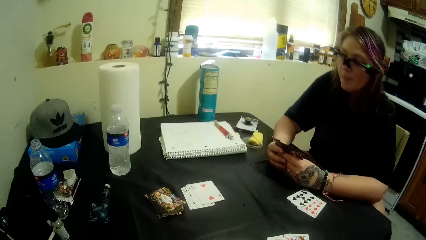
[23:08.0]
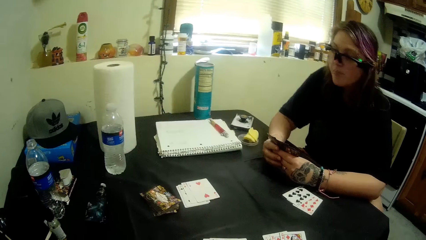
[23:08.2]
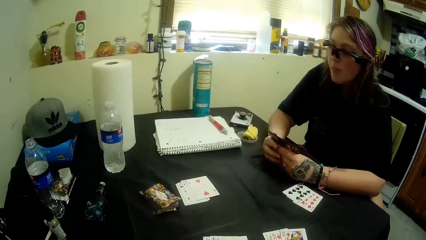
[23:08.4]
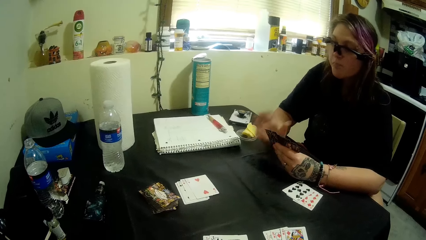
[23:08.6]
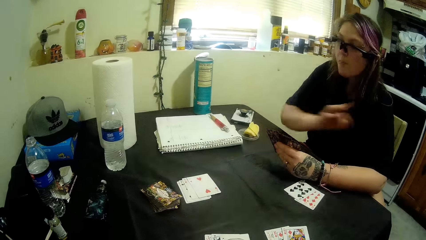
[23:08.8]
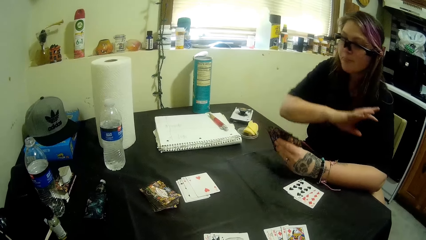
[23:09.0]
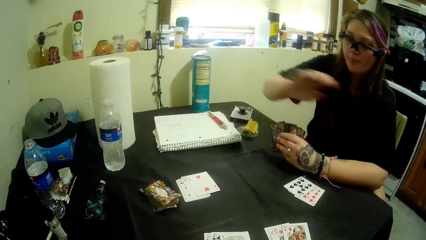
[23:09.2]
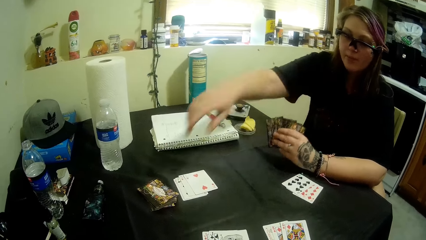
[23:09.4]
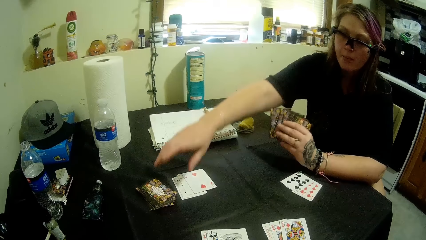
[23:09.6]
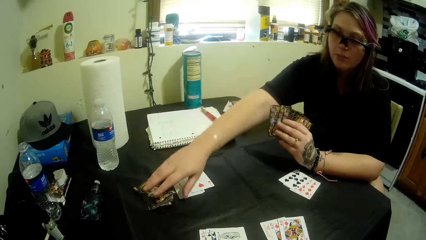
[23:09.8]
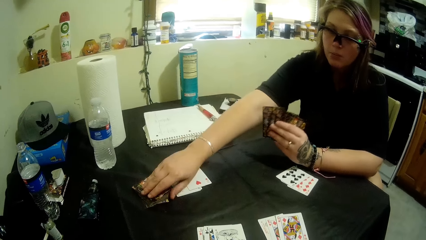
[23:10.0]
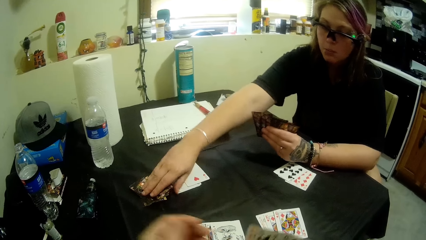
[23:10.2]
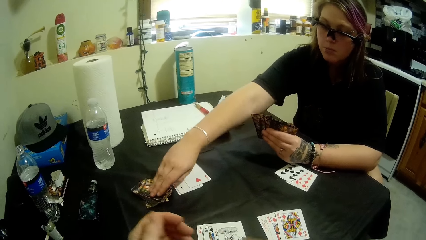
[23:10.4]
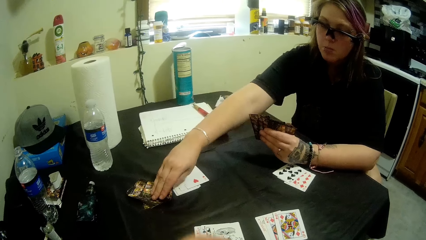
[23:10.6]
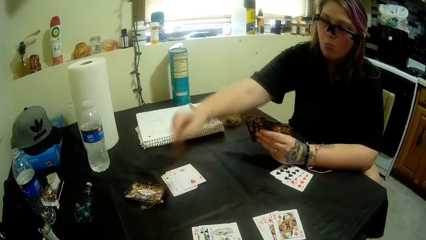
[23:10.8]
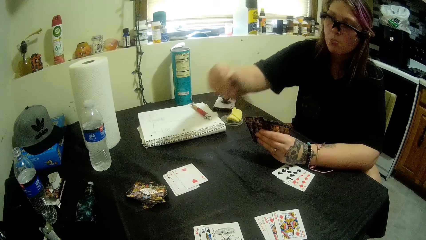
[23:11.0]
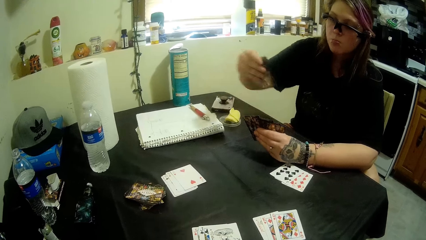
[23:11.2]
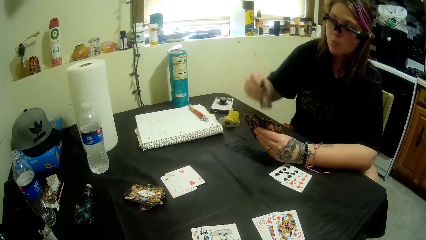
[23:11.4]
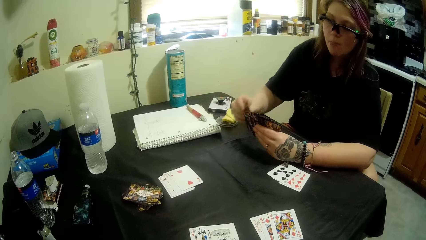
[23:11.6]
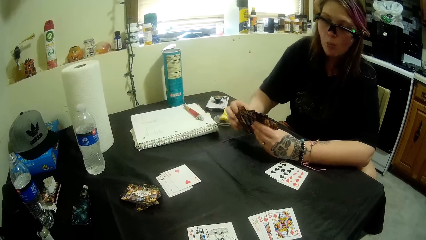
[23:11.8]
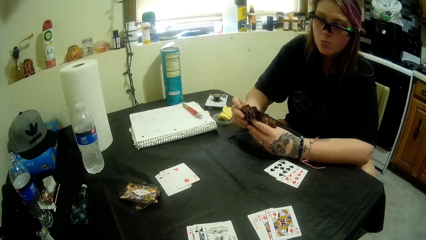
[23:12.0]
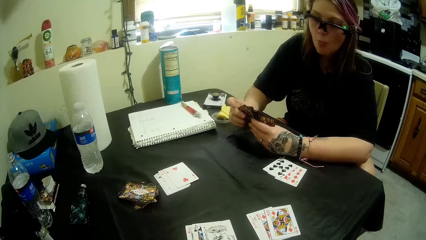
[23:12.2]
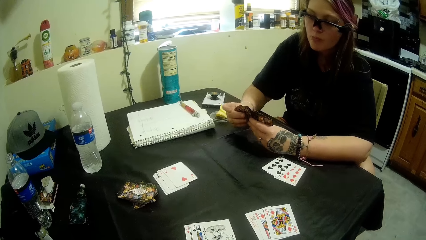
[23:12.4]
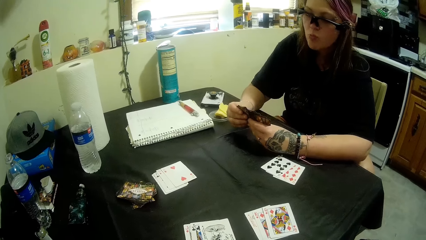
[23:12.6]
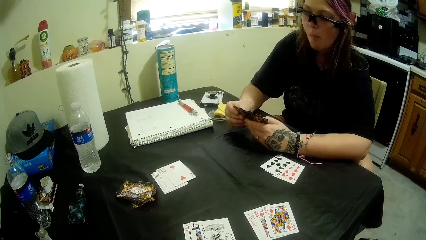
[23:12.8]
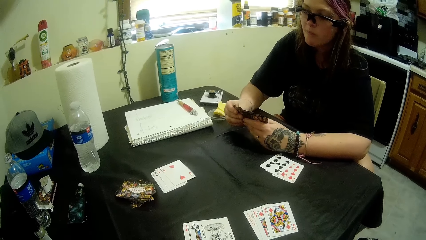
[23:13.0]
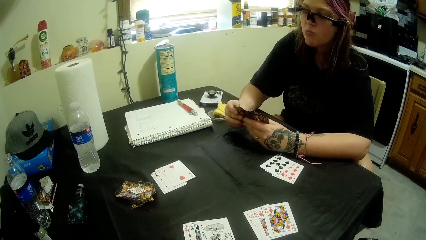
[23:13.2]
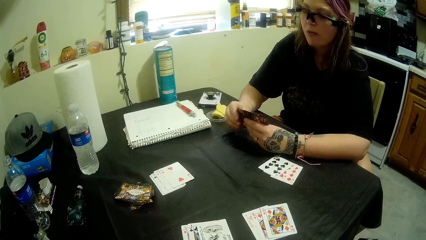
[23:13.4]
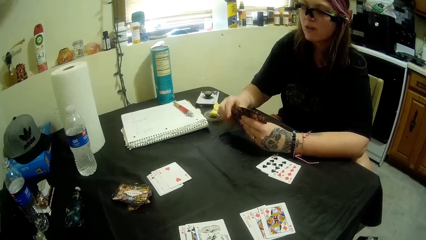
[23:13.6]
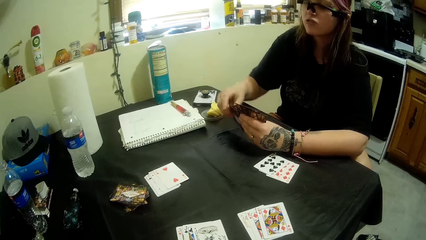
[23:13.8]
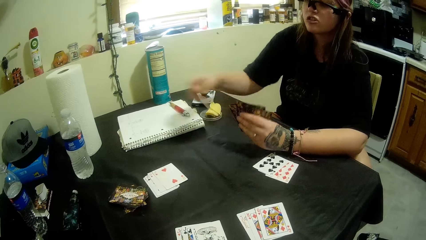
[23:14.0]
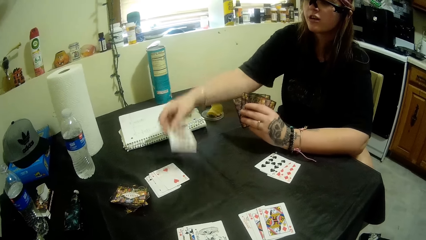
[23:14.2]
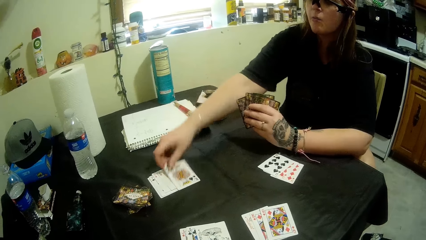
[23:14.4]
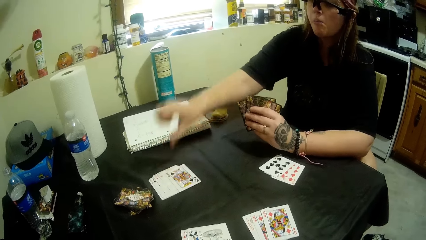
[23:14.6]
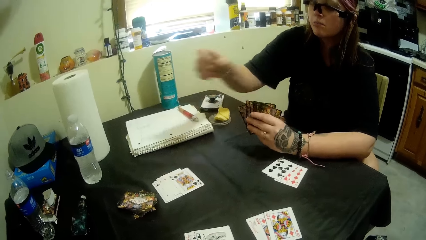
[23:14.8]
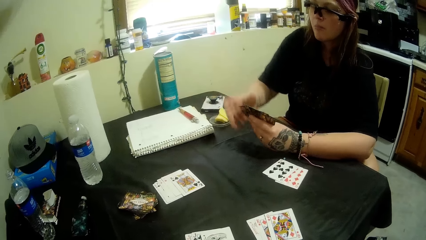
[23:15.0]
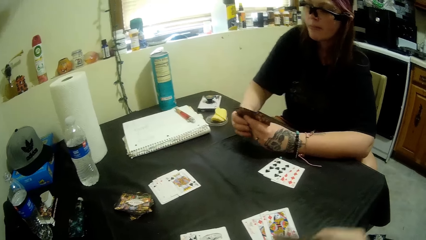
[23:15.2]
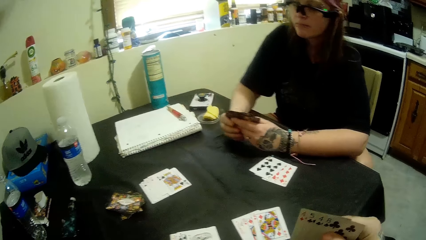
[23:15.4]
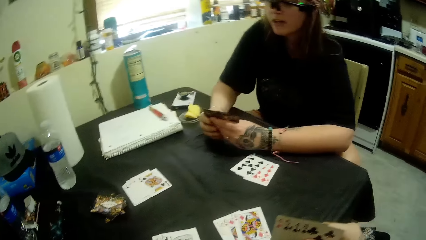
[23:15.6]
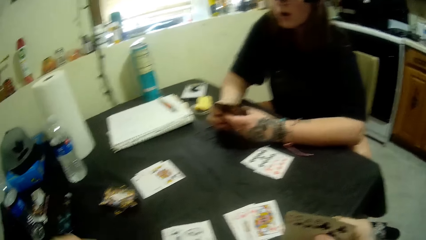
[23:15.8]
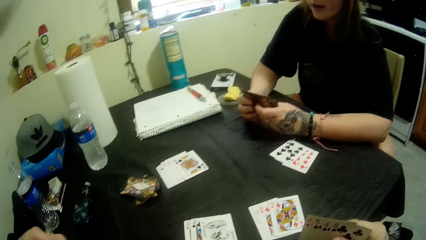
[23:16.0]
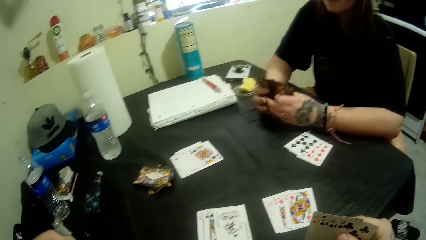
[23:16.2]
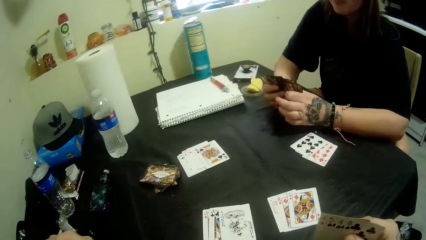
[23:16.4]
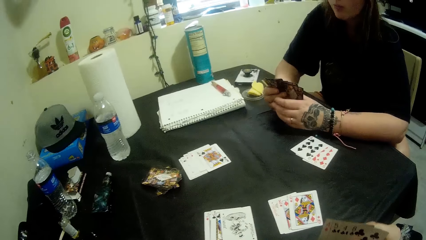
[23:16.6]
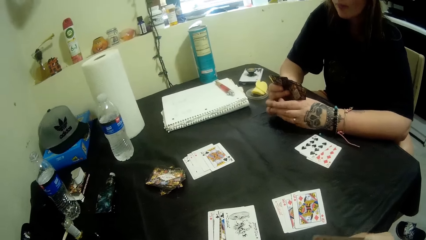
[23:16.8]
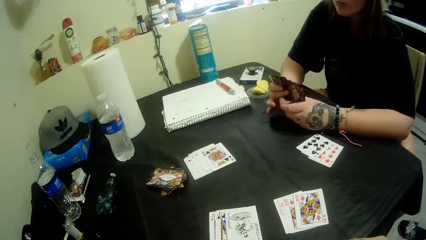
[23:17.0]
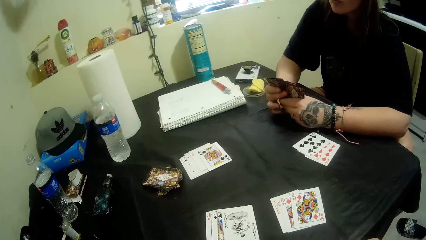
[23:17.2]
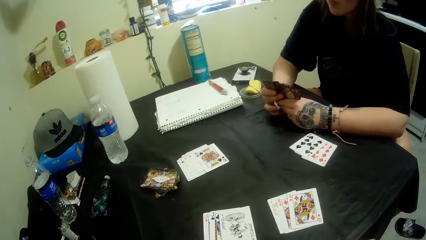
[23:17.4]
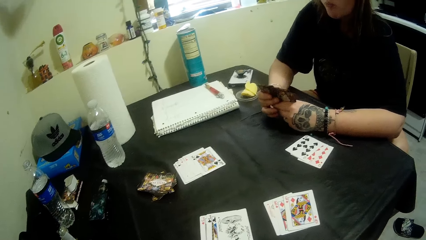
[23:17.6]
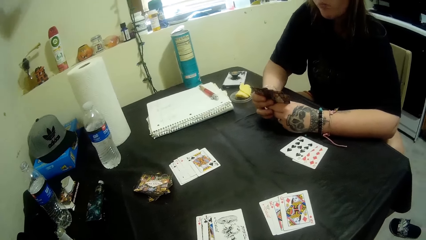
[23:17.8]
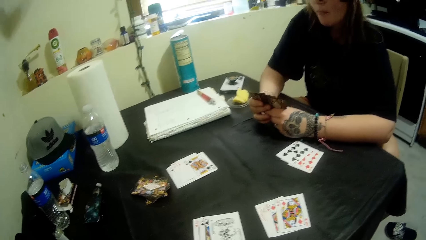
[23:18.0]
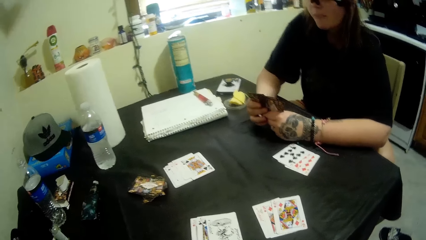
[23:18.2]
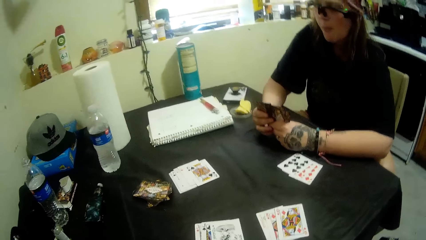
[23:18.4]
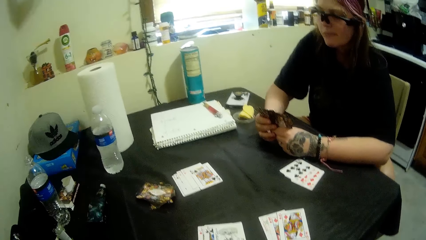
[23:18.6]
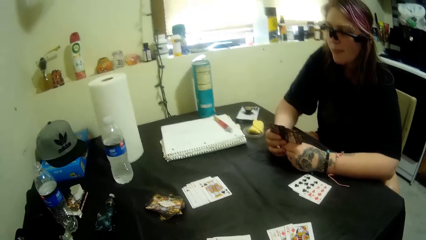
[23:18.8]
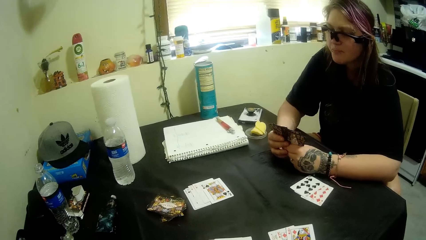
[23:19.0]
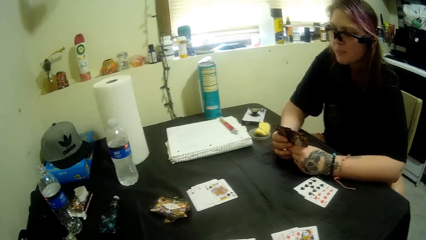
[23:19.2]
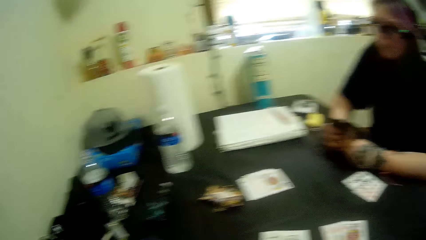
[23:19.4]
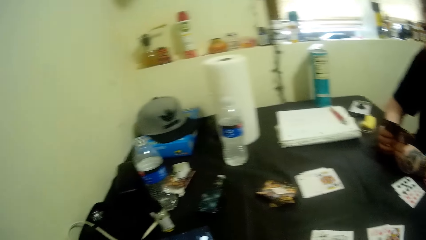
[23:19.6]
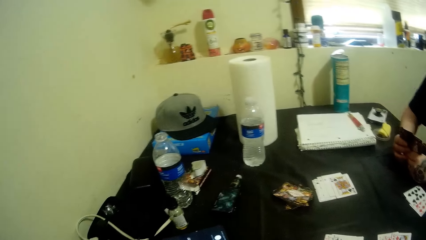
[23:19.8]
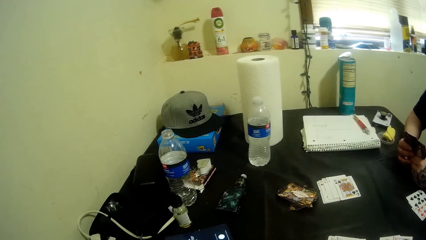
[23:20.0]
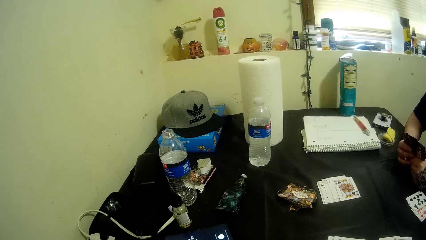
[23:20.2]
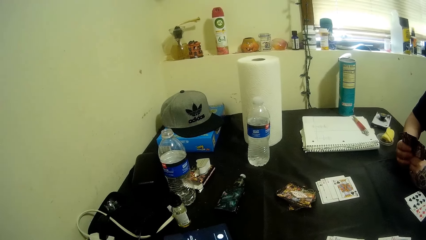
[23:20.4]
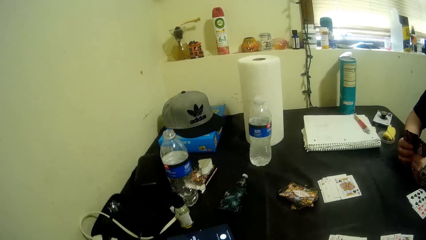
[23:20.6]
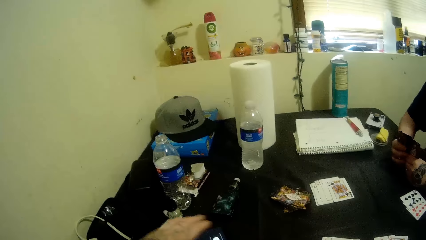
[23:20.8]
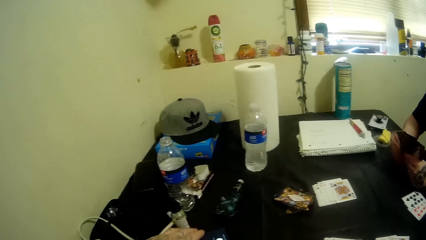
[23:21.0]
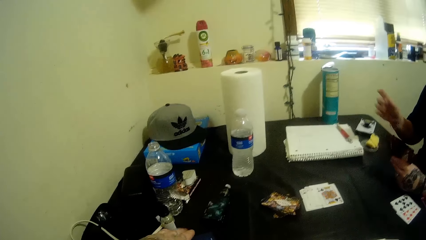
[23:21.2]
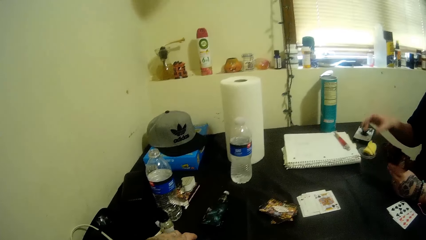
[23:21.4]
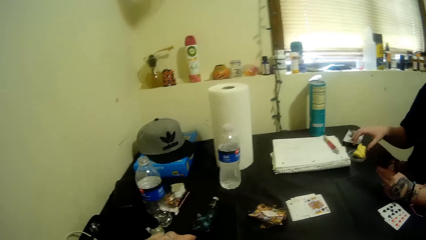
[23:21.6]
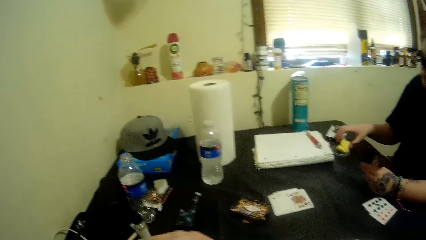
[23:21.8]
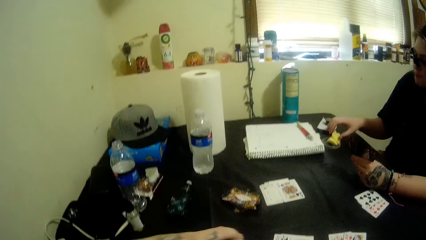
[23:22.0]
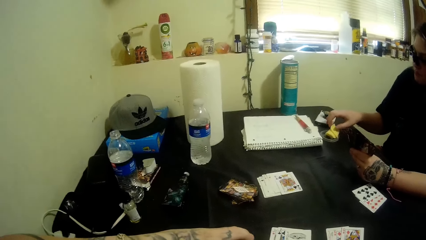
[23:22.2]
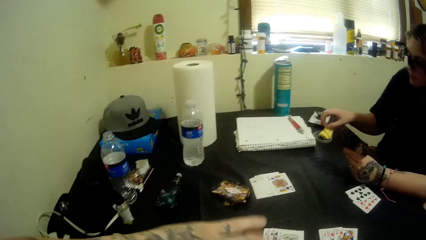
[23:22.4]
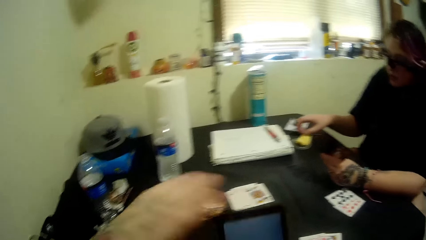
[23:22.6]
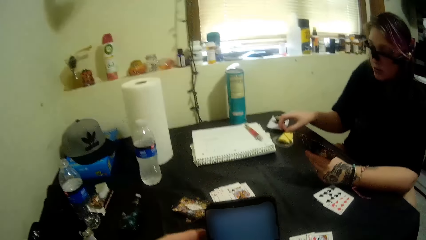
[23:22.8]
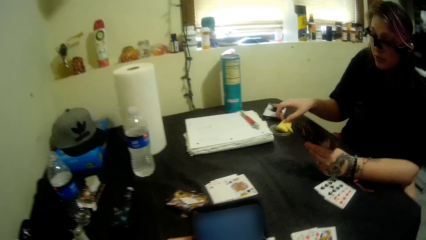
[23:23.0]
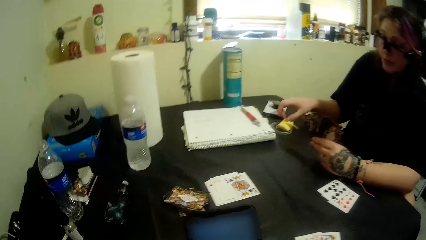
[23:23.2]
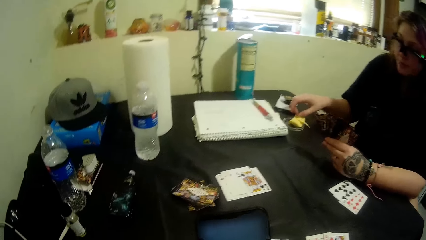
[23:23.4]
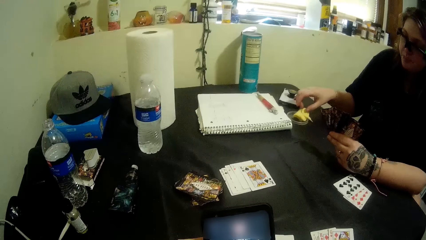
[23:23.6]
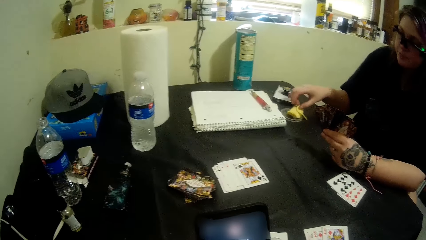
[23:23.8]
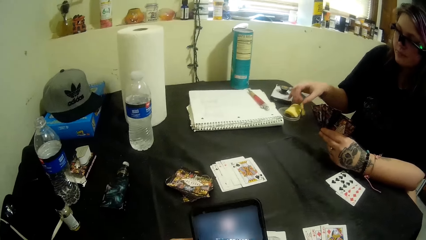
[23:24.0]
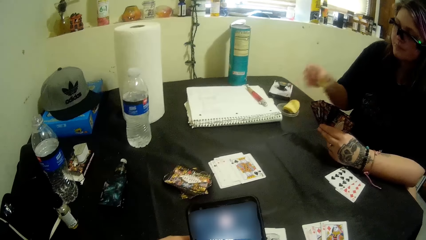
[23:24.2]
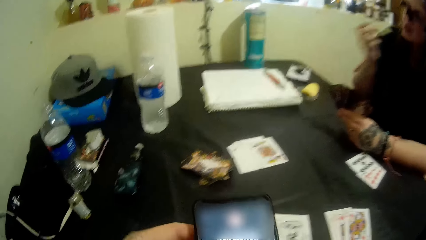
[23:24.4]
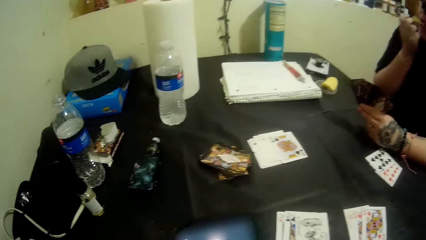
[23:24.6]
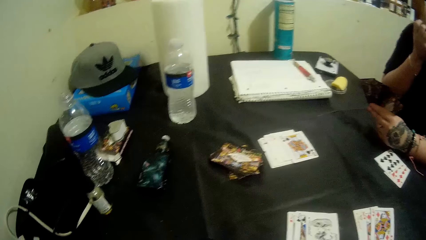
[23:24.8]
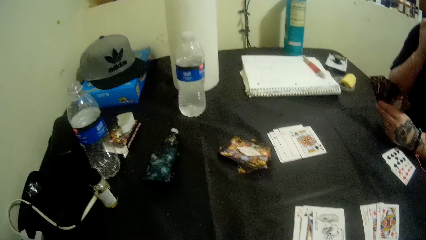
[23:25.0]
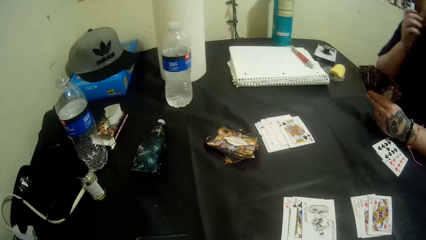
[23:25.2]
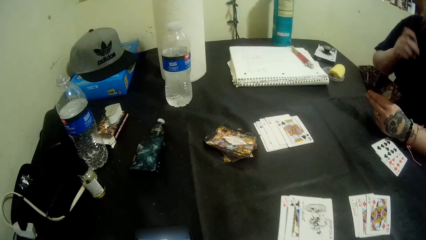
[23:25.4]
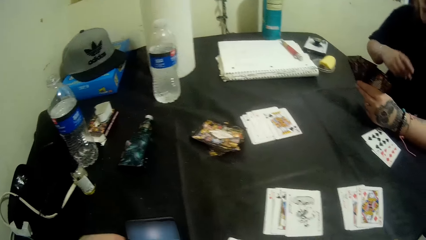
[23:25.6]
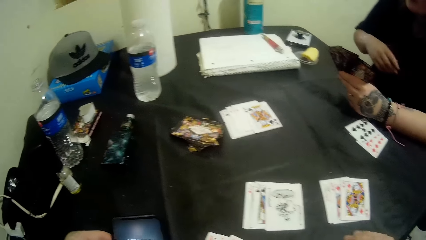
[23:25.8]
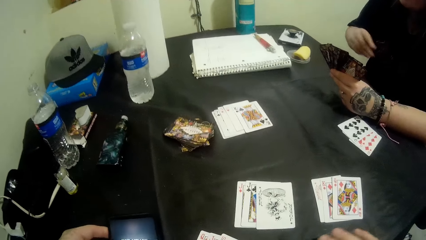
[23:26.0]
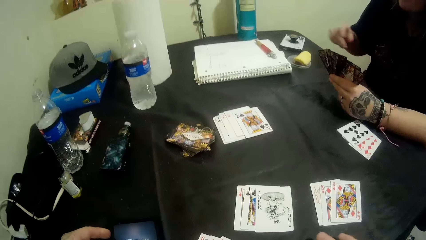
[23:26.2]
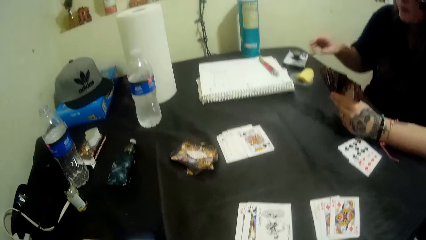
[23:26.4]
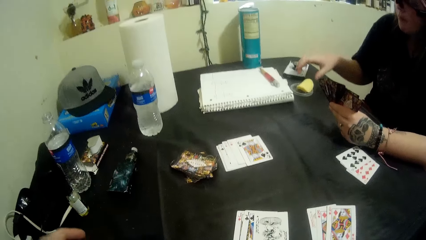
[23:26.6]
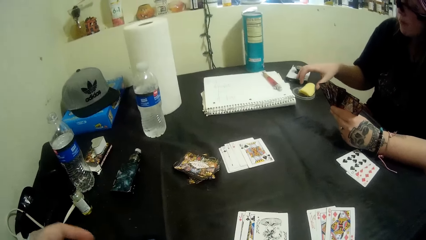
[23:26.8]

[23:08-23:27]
The camera wearer picks up a card. The woman picks a card from the stacked cards on the table and plays a card. The camera wearer drops a card. They pick up their phone. The man takes his phone. The camera wearer eats the potato crisp. They press their phone.
